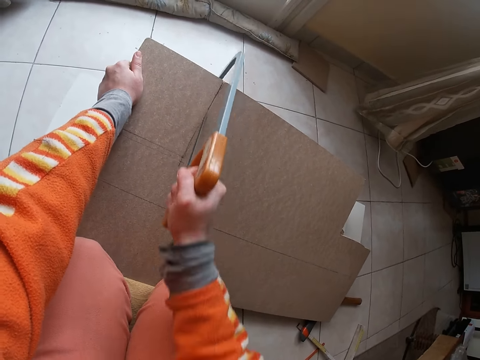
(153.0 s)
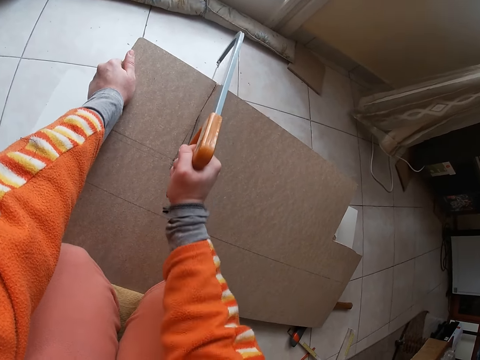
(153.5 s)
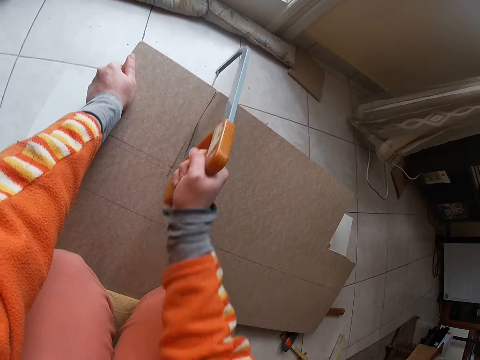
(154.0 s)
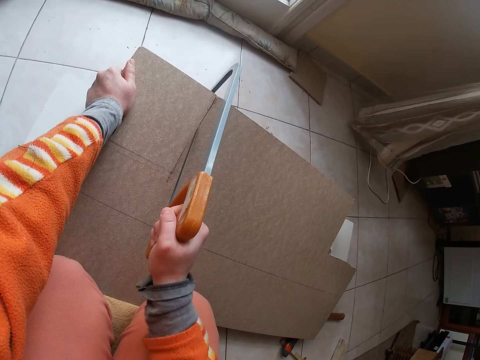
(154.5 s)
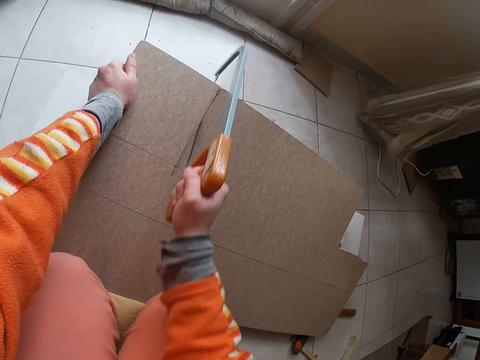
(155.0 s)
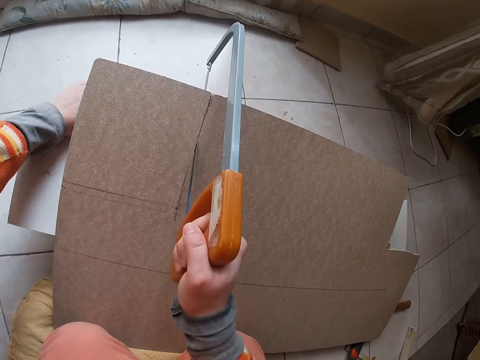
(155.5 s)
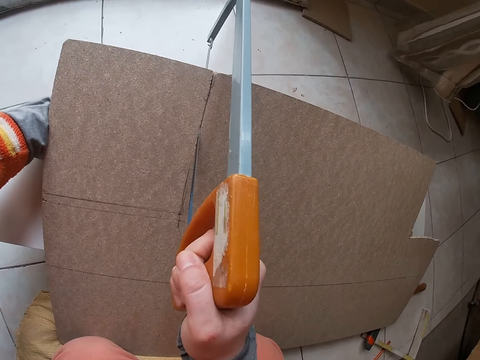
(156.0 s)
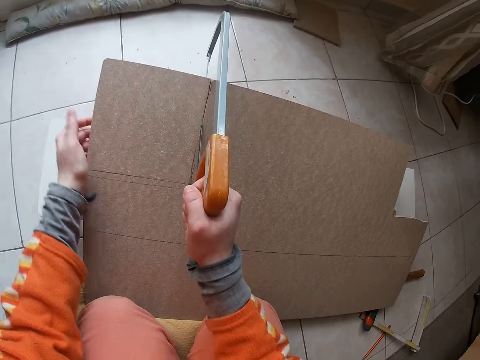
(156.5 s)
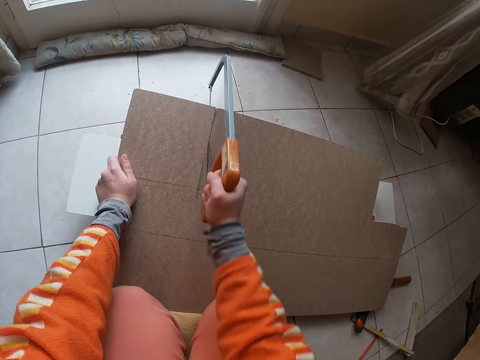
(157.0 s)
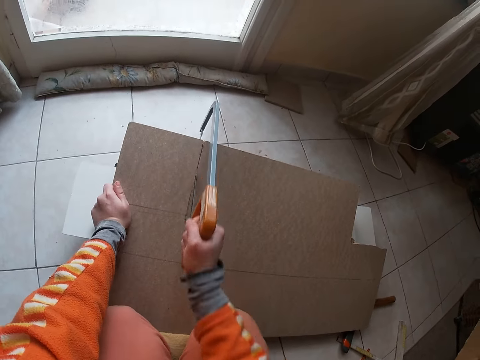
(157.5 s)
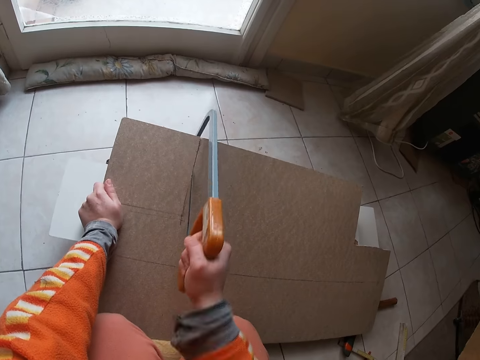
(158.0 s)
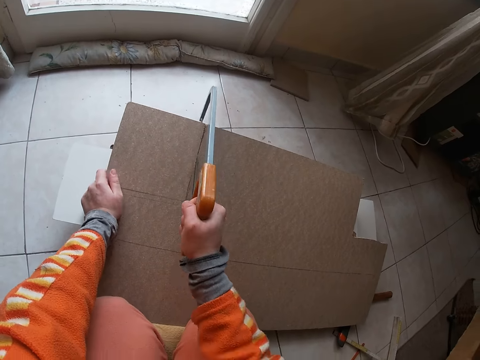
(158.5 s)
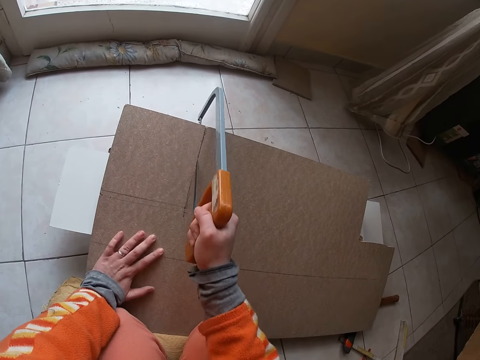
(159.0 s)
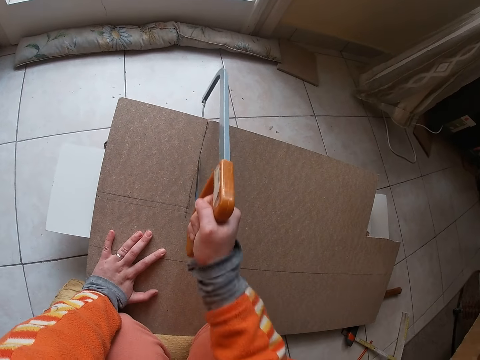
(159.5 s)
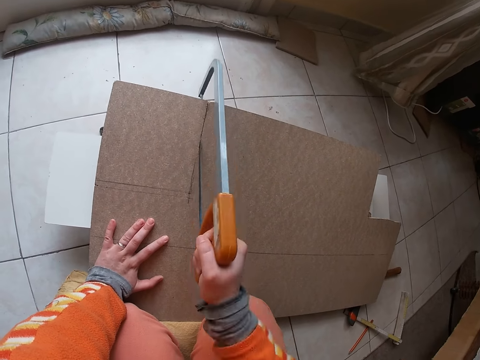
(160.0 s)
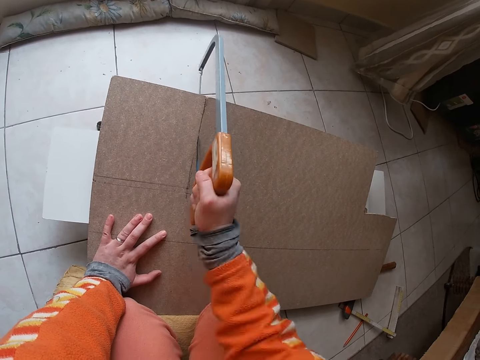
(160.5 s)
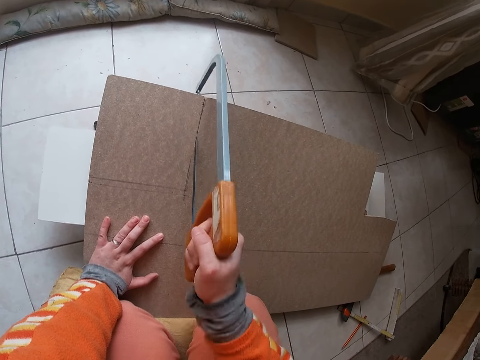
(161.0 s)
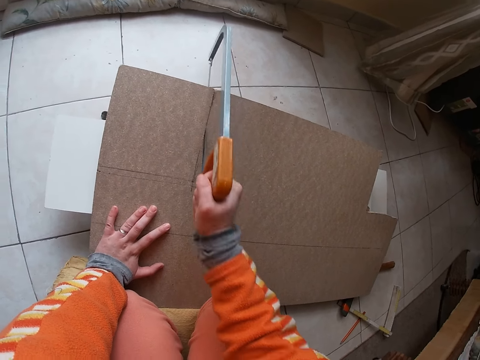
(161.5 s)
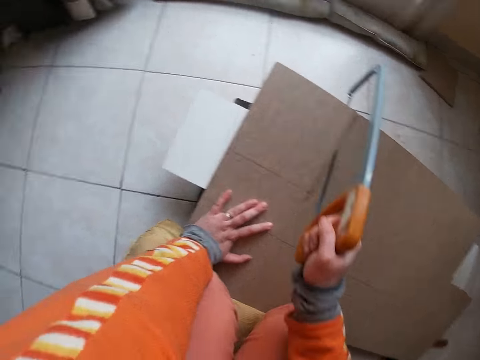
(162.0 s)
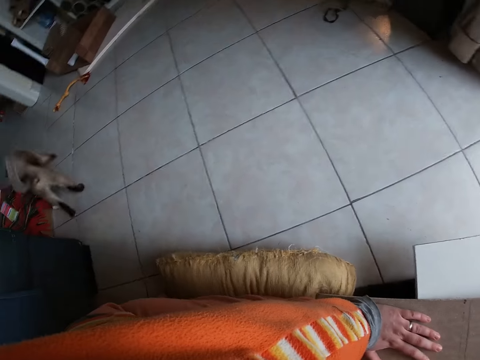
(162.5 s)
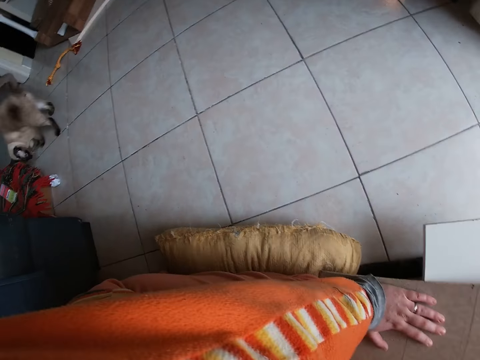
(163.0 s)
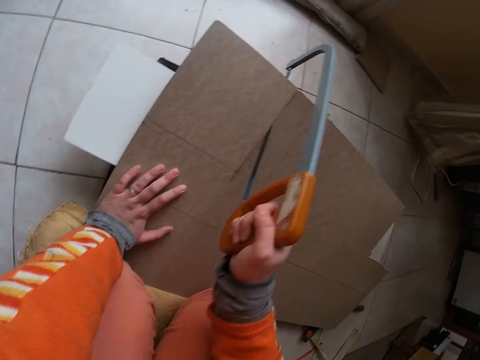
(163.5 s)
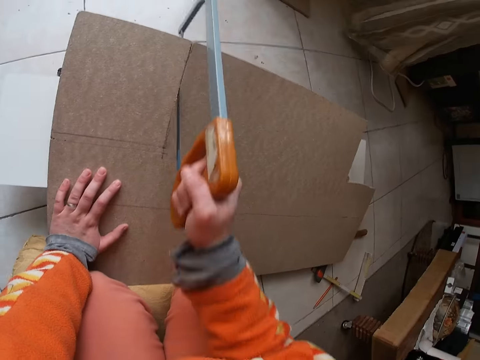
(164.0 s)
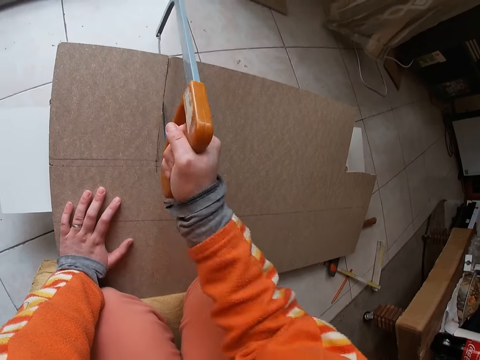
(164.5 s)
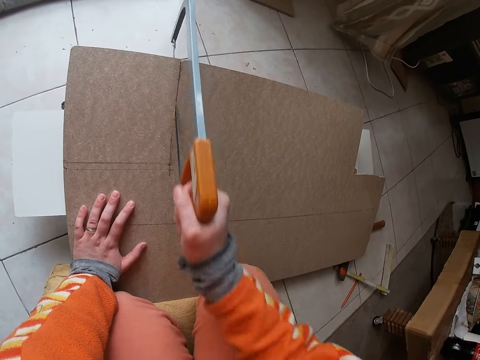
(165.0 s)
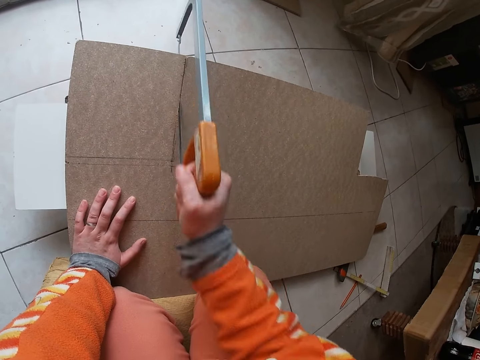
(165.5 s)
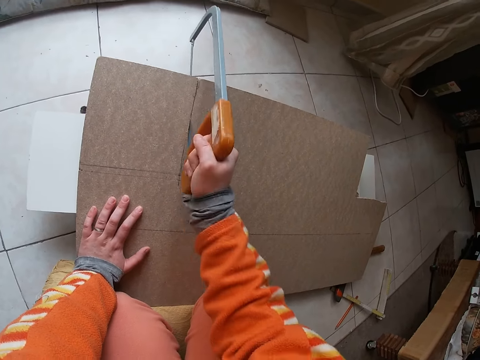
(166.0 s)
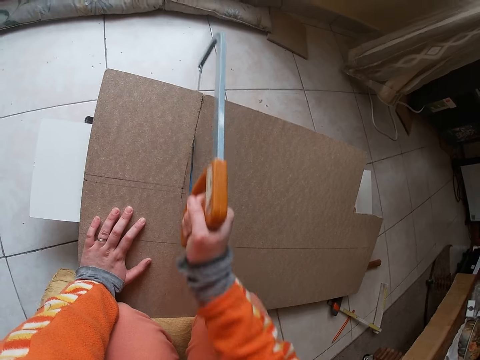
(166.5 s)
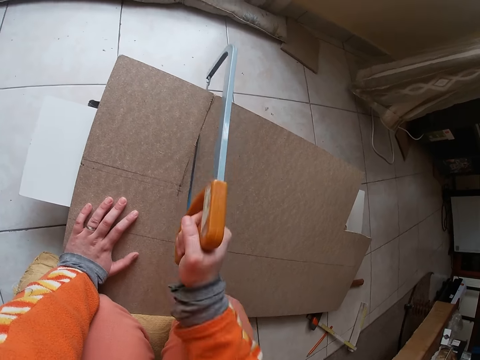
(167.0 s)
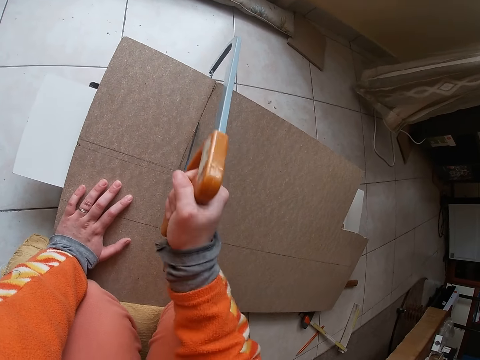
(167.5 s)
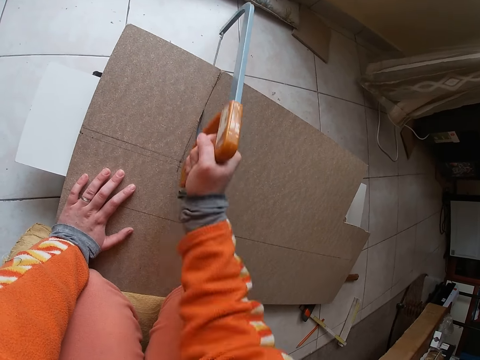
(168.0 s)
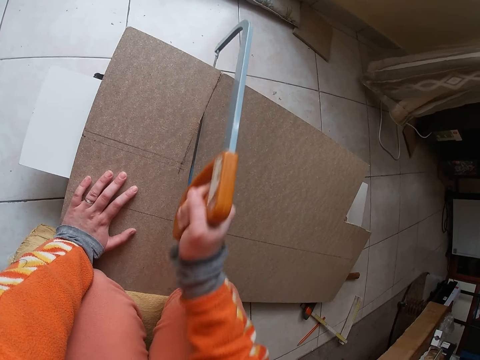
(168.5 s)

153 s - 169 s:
The camera wearer adjusts the piece of wood. He places his left hand on the white plywood. He removes his left hand from the white plywood. He places his left hand at the edge of the plywood. He cuts the plywood with the hacksaw in his right hand. He places his left hand on the surface of the plywood. He cuts the plywood with the hacksaw in his right hand. He looks around the room. He stares at a dog at the corner of the room. He cuts the plywood with the hacksaw in his right hand.

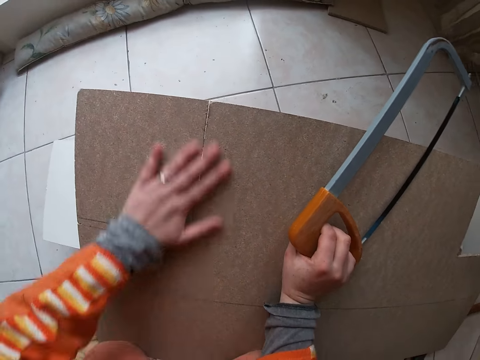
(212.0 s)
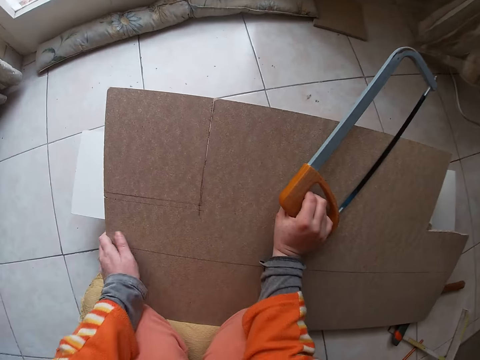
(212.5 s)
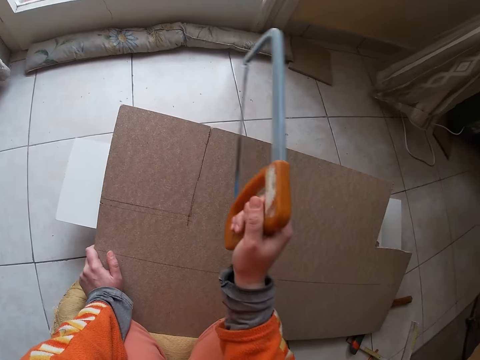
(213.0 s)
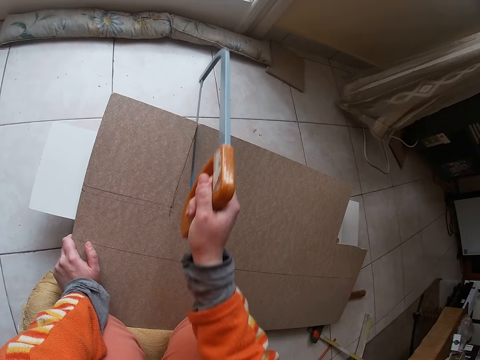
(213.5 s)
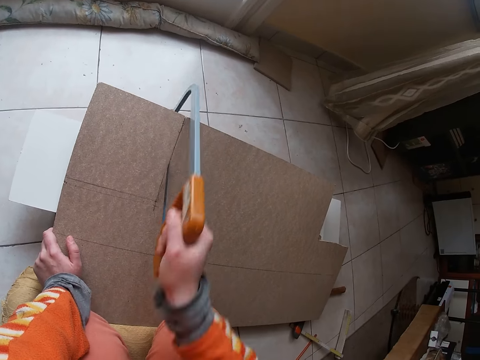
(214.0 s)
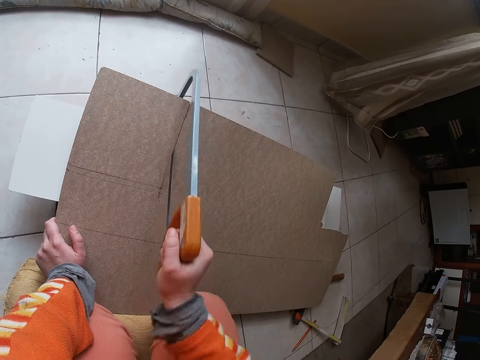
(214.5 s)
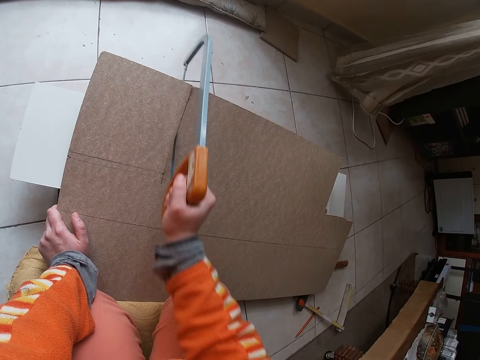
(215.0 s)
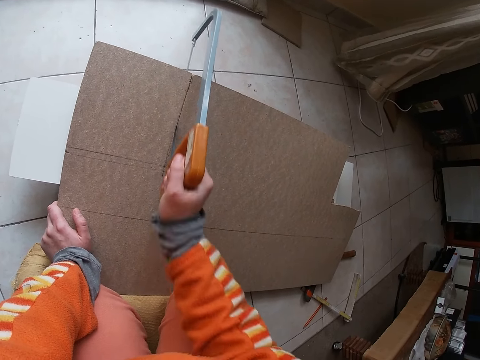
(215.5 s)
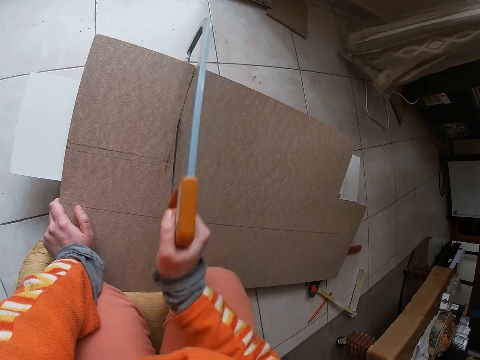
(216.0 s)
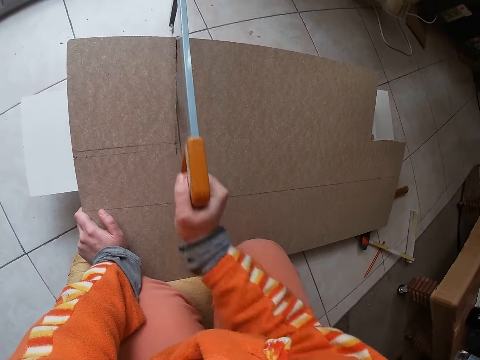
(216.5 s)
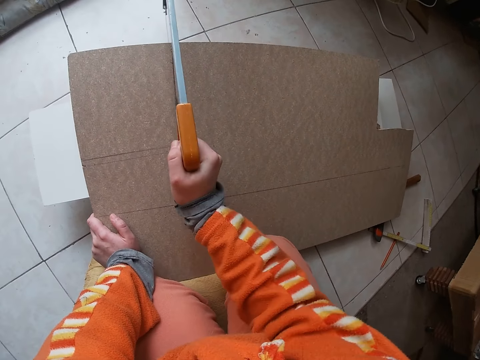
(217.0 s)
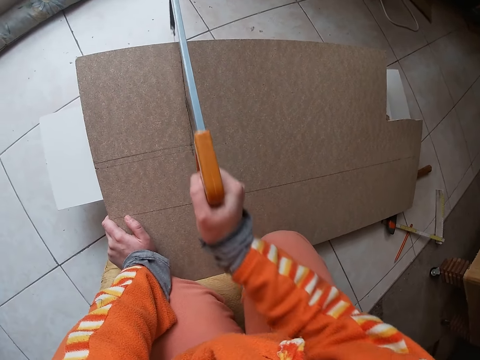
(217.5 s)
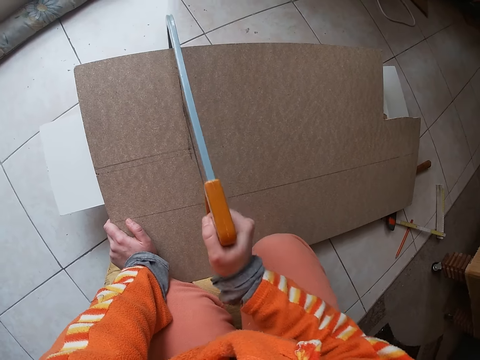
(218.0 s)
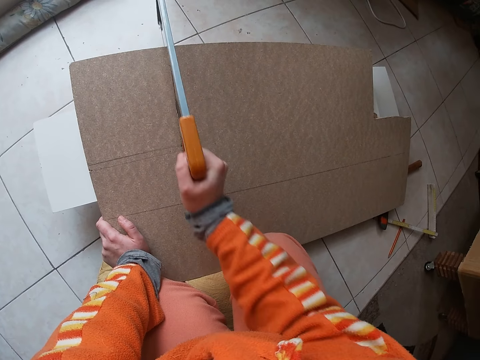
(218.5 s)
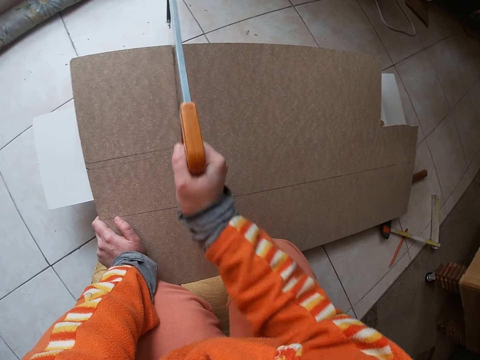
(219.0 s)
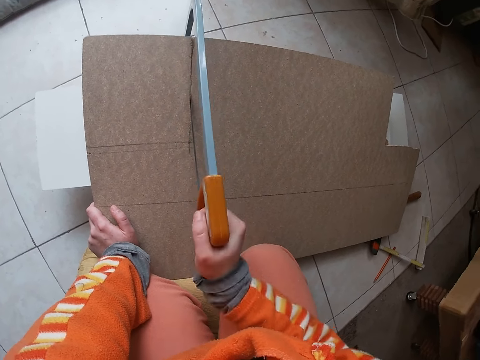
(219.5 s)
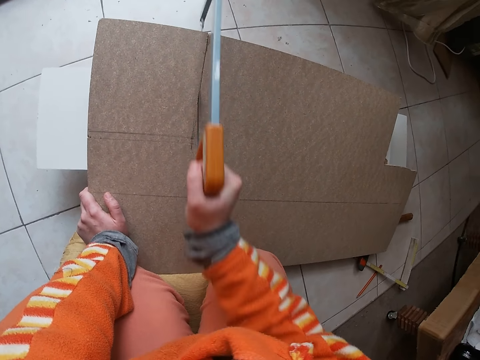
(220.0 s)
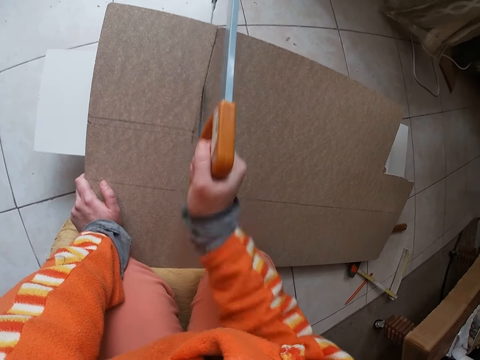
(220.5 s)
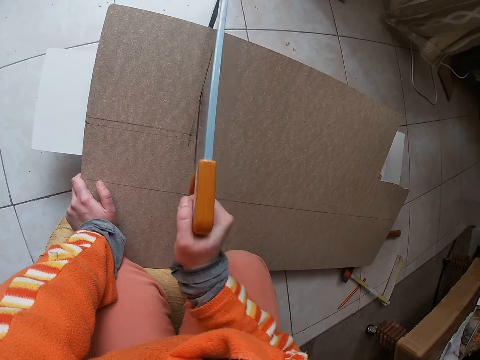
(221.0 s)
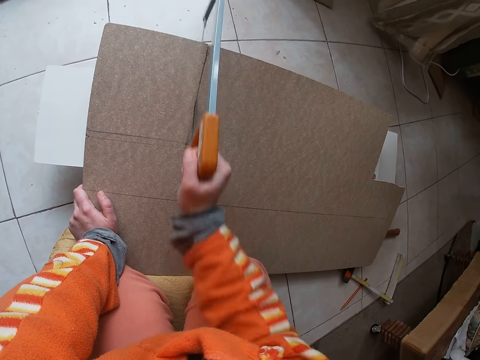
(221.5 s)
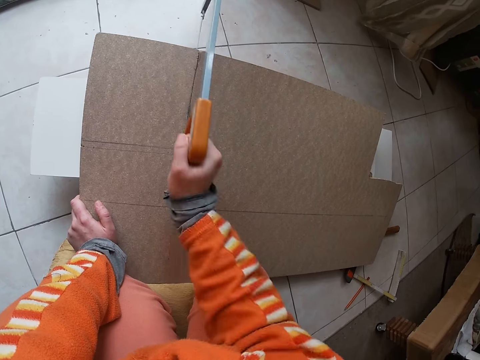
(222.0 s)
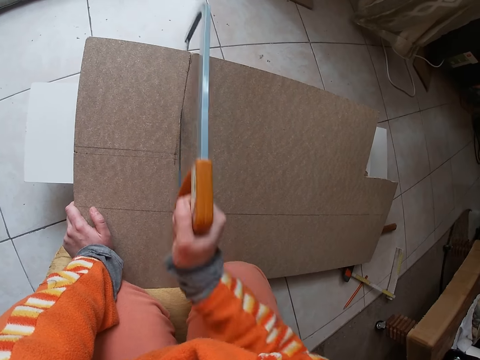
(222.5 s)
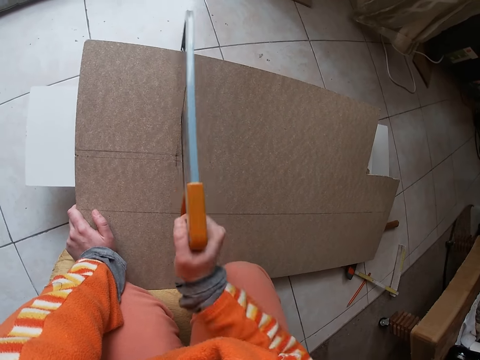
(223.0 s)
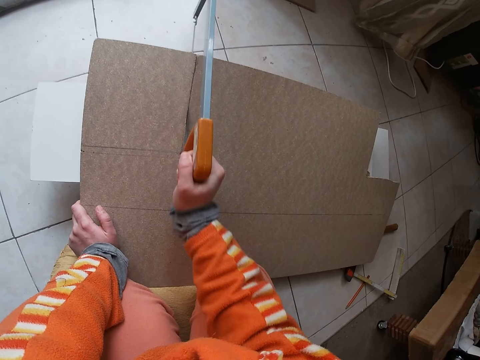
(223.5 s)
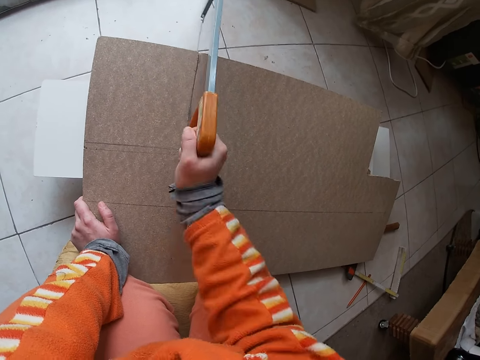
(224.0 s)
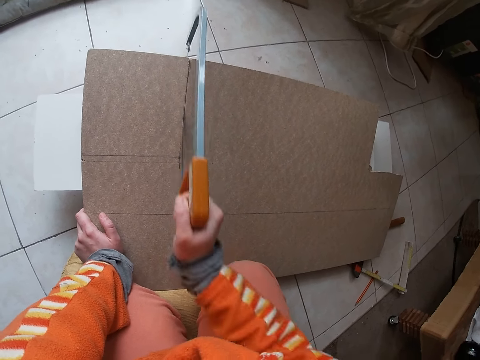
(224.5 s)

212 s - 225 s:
The camera wearer cuts the plywood with the hacksaw in his right hand.
